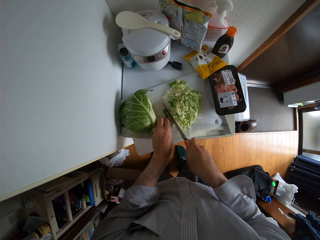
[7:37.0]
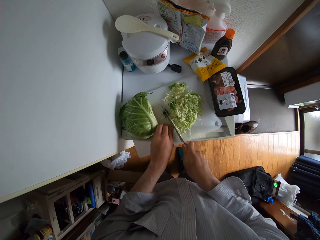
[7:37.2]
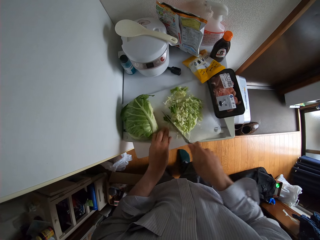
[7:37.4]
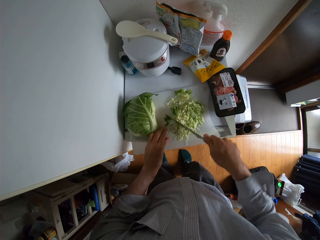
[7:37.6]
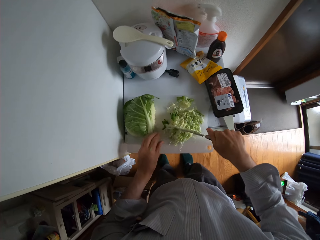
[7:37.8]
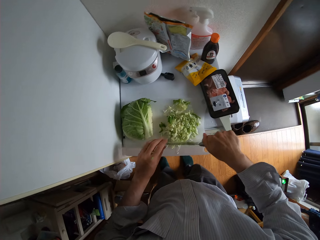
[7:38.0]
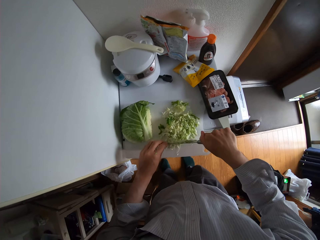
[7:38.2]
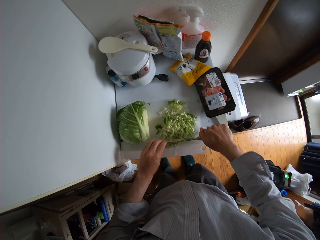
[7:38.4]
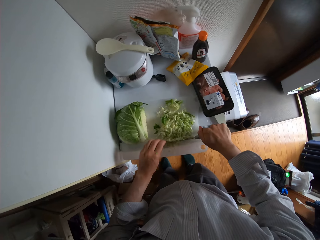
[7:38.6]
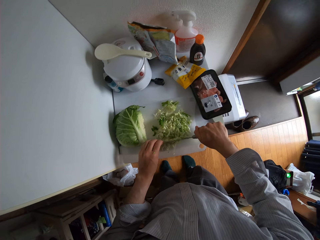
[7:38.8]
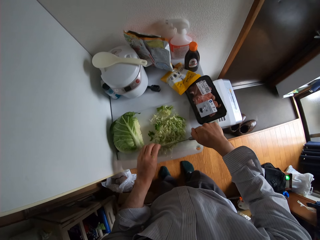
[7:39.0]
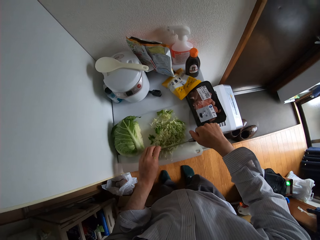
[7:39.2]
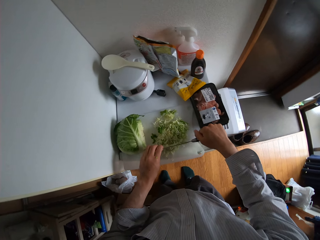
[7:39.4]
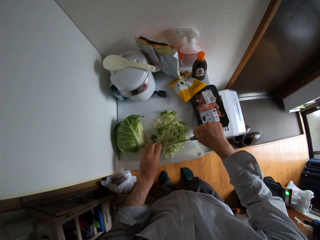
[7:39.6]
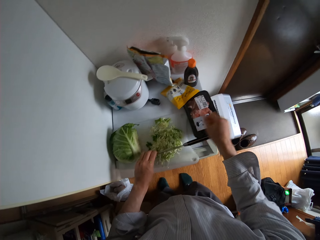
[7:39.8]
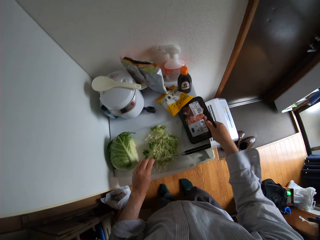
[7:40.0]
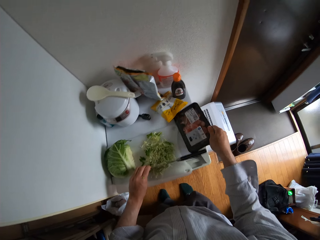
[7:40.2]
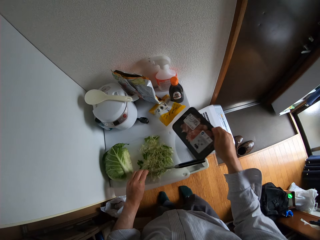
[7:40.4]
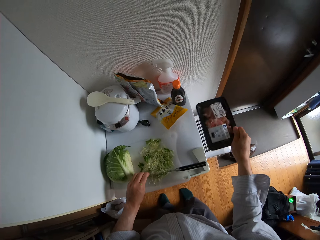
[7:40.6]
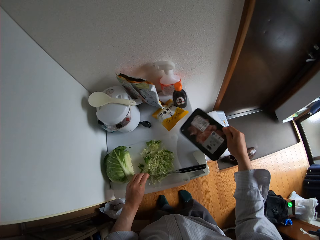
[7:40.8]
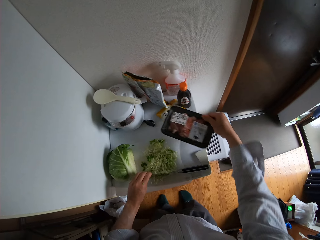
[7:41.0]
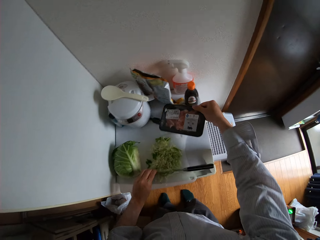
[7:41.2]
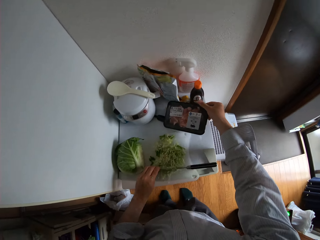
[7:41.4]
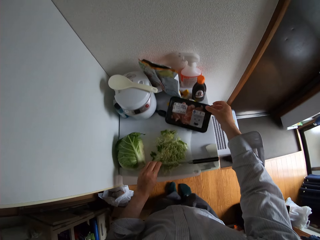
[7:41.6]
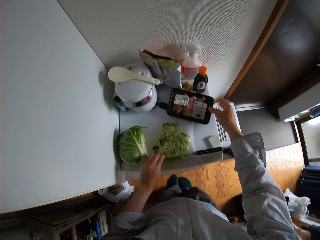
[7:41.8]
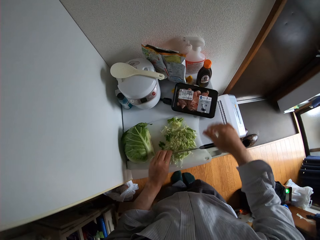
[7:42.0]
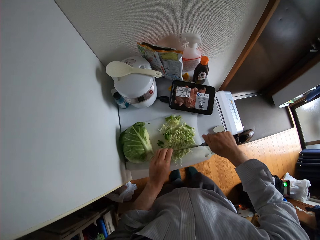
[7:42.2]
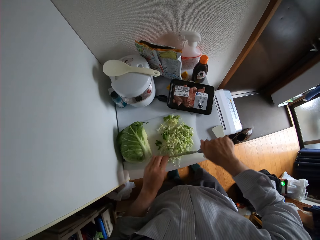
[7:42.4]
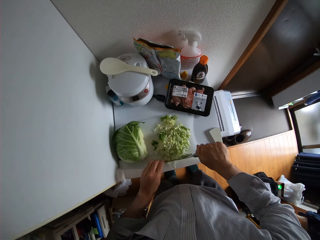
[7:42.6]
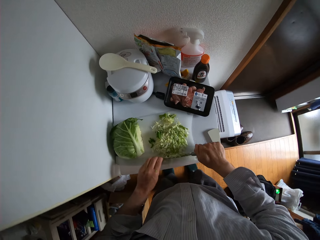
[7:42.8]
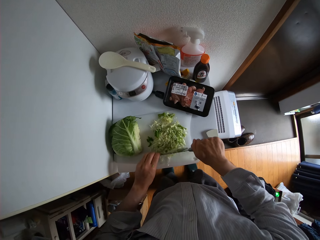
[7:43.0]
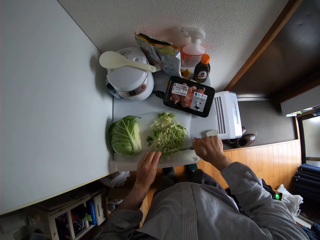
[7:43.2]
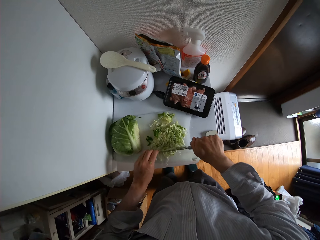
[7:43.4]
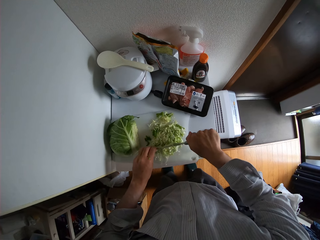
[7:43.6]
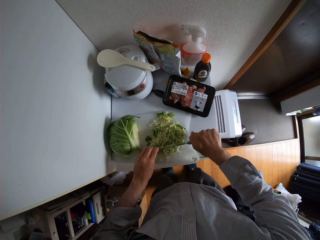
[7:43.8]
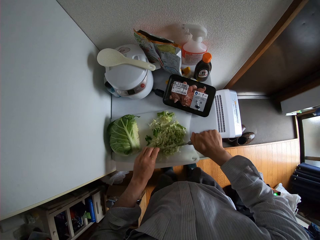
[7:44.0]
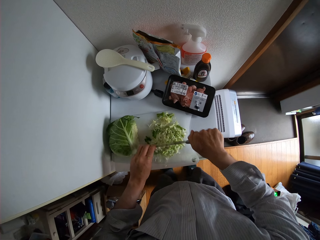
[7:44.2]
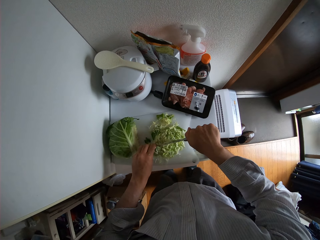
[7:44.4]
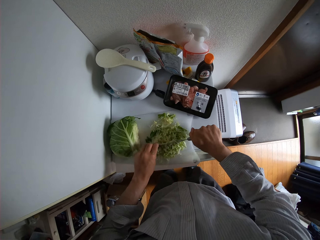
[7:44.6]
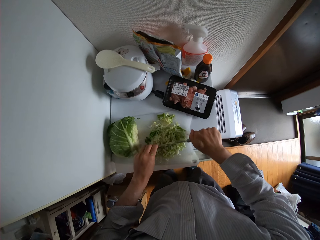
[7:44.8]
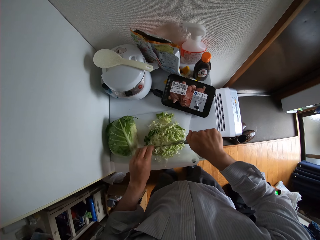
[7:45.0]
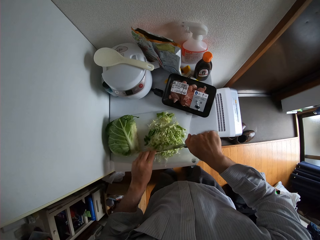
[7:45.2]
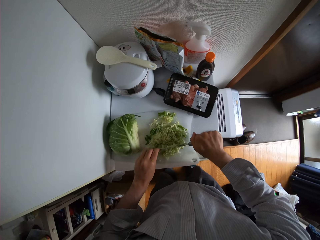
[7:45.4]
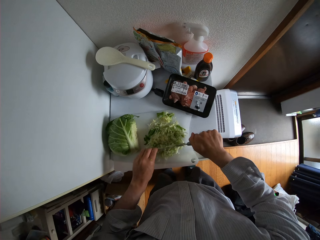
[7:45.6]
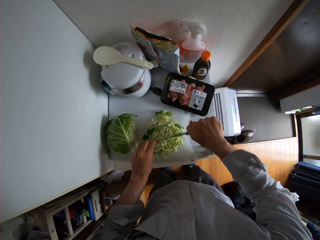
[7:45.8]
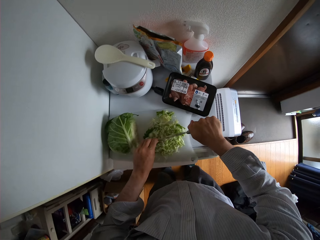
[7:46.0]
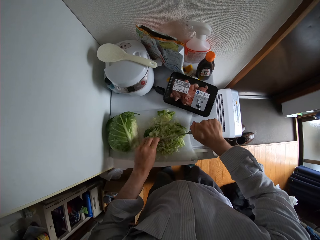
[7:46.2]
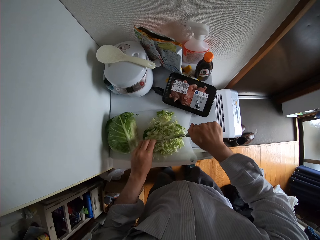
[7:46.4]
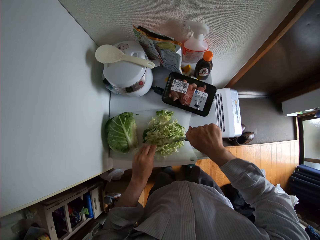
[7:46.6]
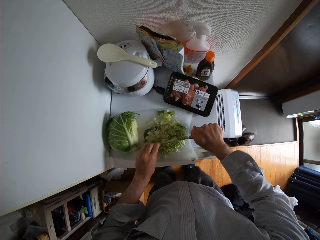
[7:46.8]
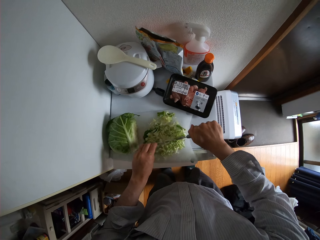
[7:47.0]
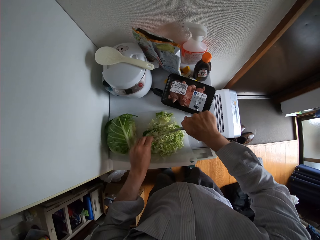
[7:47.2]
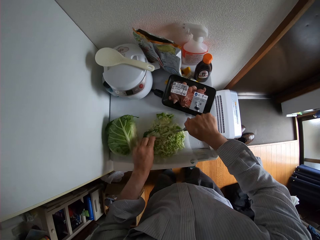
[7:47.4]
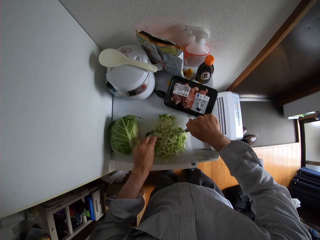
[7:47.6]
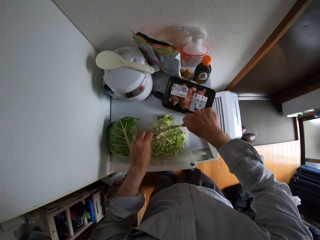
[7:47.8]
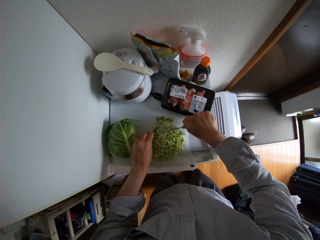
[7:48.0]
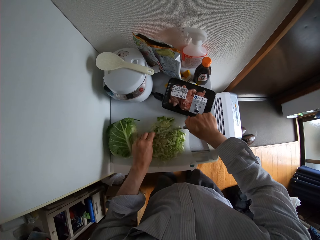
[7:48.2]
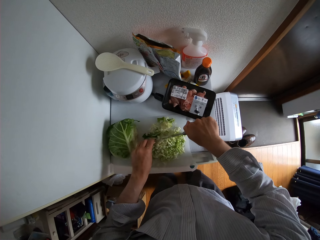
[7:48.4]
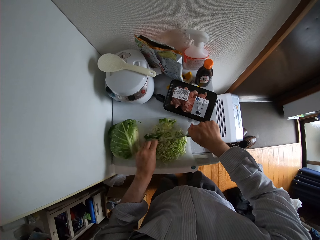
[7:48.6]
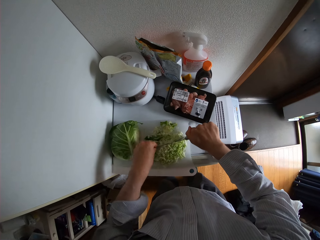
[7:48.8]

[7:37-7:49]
The camera wearer adjusts a pack on the fridge top. They pick up a plastic lid and put it away. They cut the cabbage with the knife.

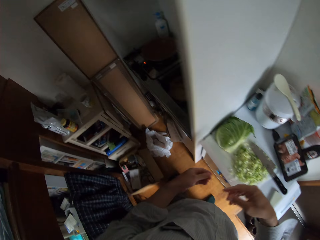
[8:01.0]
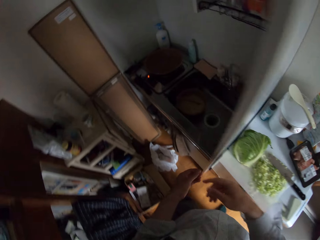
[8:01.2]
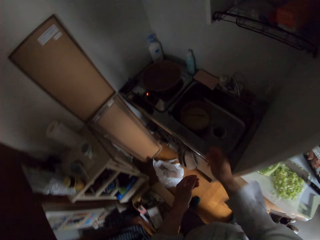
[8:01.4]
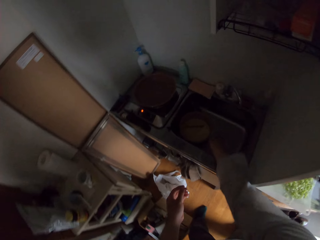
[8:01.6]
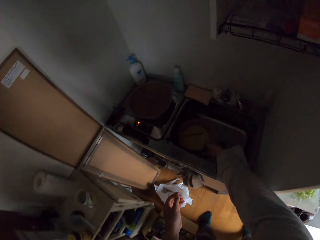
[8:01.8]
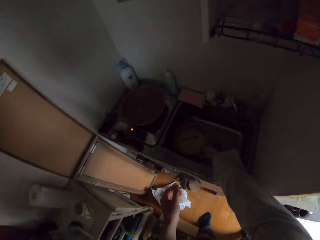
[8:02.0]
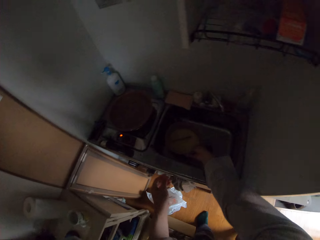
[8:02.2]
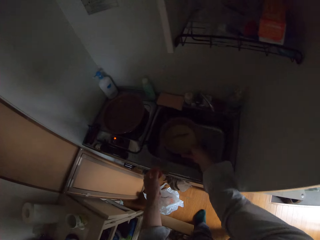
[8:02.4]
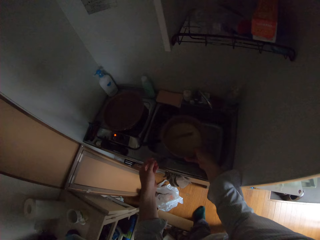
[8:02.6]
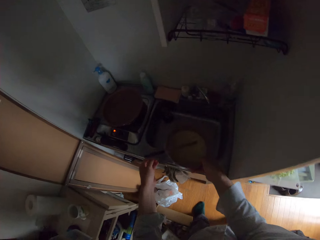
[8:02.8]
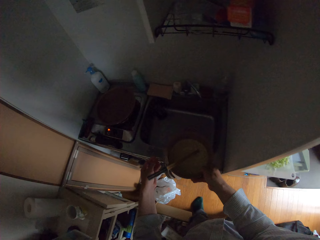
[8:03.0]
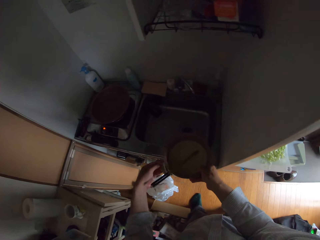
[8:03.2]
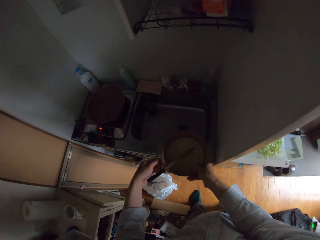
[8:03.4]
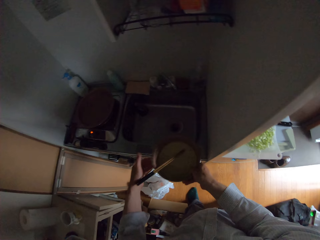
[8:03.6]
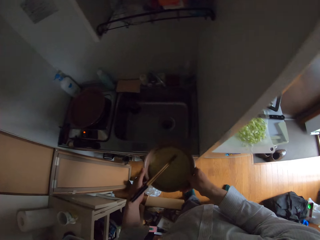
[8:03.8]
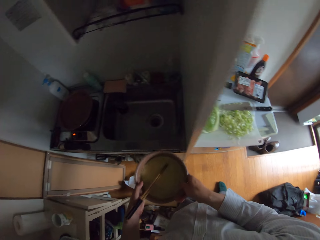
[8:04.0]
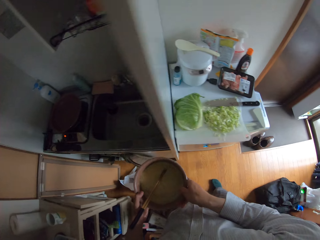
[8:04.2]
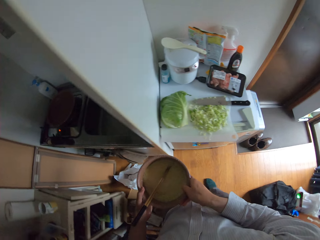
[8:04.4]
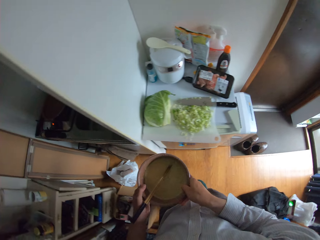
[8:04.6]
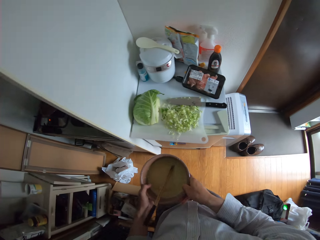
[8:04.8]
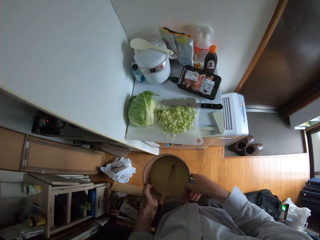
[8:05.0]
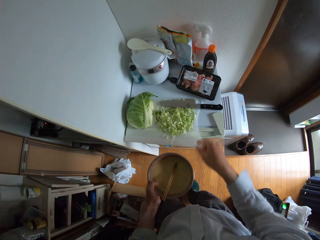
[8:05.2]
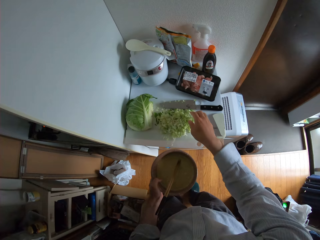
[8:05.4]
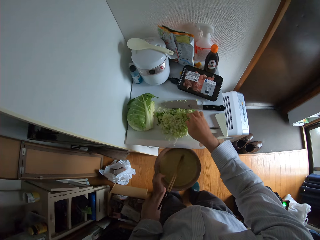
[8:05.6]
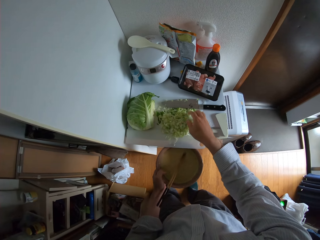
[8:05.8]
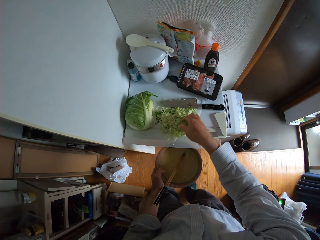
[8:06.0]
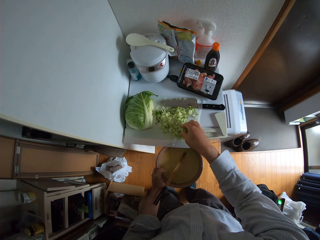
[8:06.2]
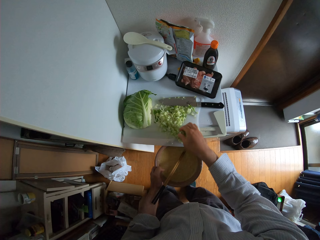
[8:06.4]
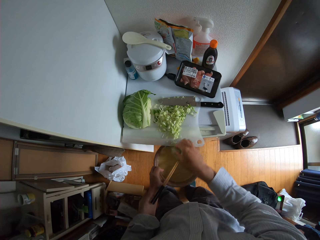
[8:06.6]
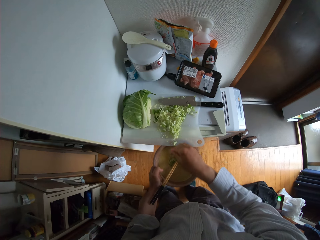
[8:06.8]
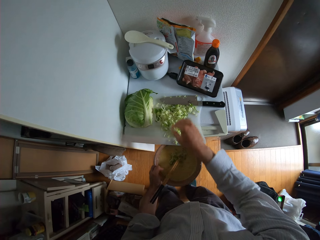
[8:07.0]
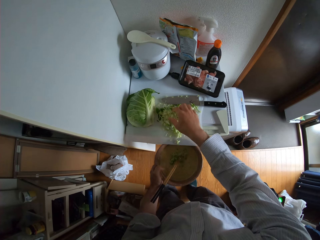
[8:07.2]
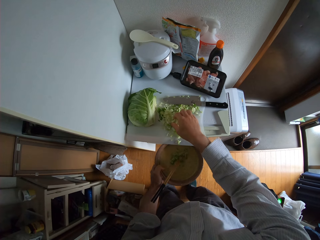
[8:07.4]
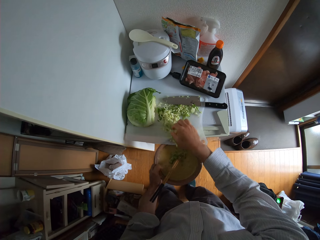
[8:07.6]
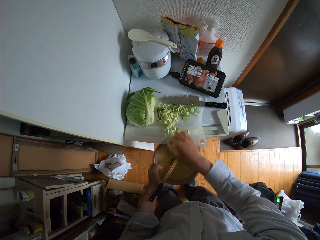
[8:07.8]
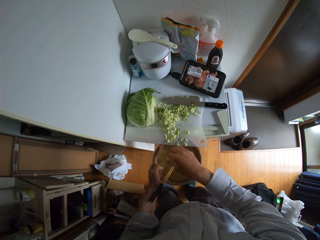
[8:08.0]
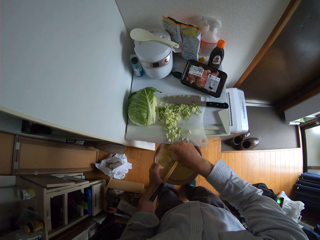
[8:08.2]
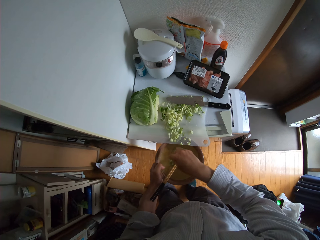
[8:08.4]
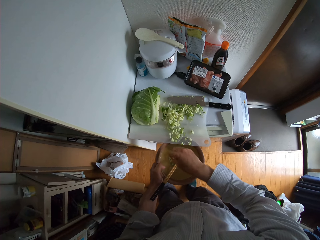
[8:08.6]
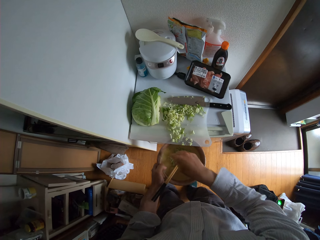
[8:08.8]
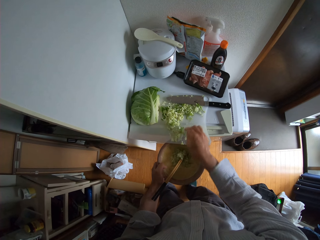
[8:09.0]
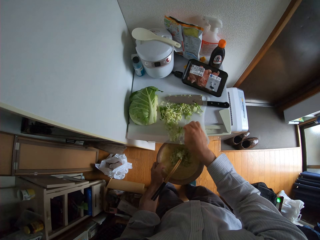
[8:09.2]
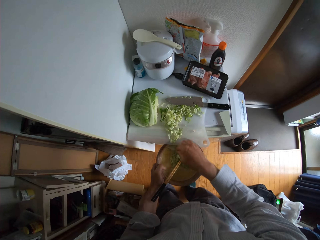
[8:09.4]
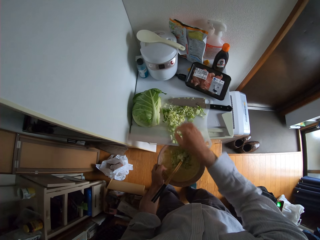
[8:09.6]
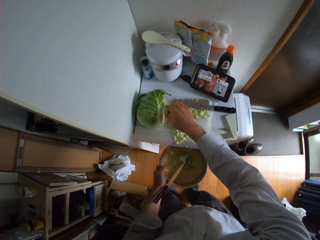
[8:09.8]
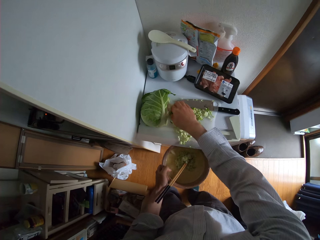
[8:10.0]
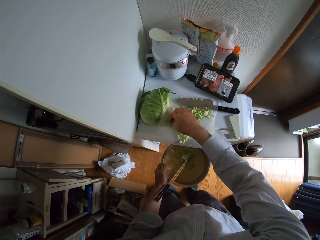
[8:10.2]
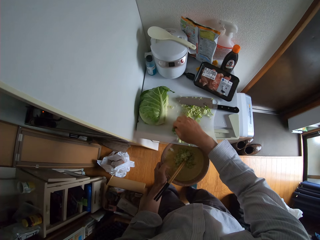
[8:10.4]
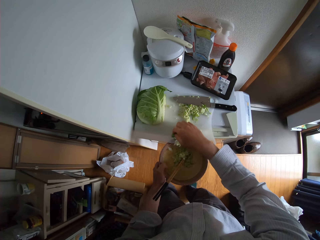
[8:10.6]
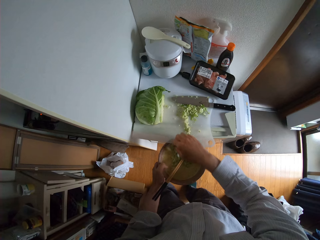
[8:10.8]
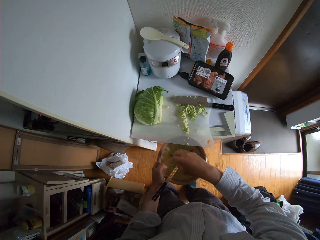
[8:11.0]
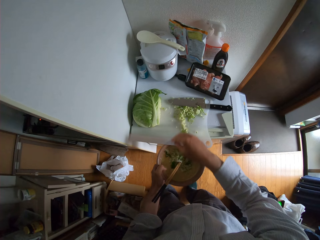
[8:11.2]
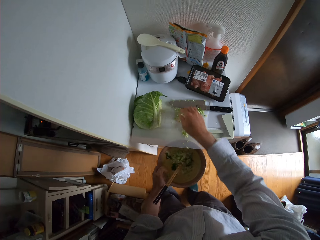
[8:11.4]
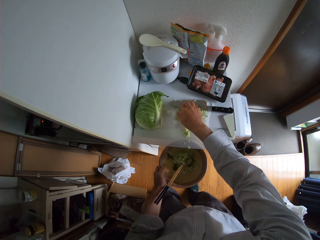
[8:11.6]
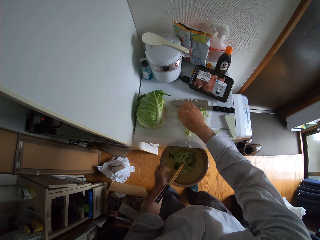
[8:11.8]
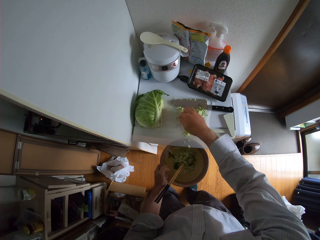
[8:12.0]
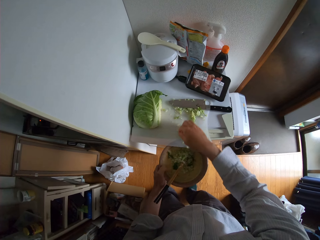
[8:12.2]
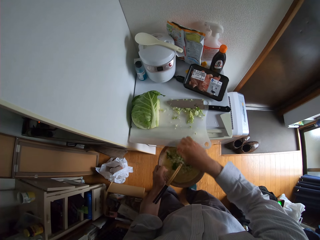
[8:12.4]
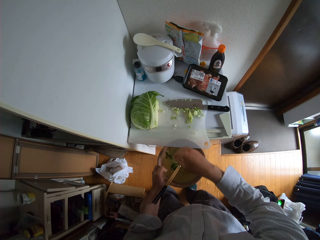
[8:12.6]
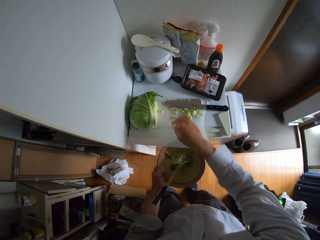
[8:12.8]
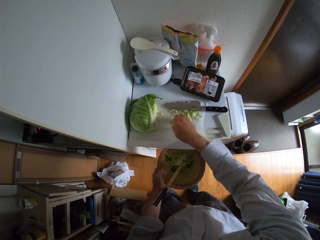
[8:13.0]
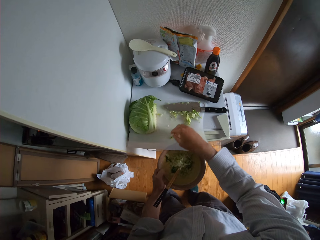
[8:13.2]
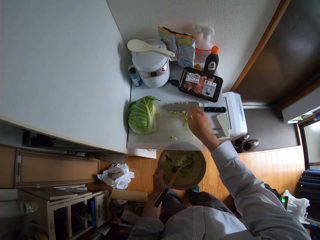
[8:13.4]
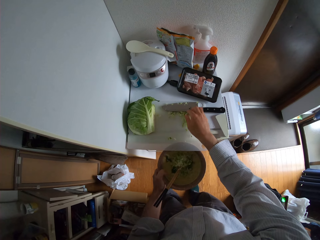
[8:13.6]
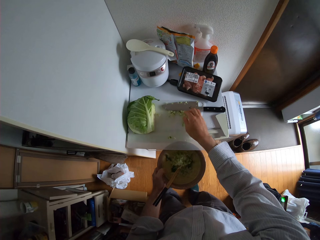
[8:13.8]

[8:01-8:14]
The camera wearer drops the knife on the cutting board. He picks up a plate from the sink. He pours the cabbages on the cutting board inside the plate with flour with his hand.
